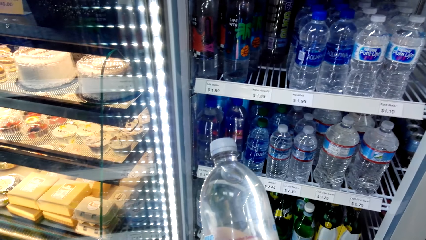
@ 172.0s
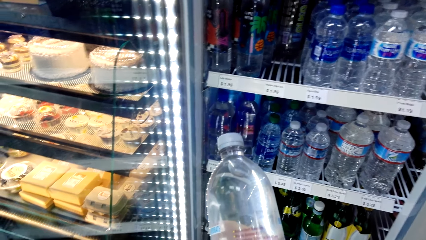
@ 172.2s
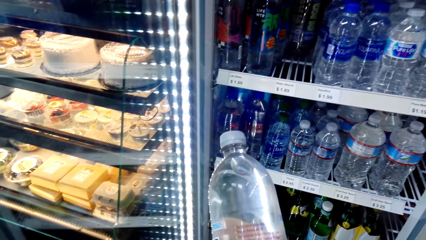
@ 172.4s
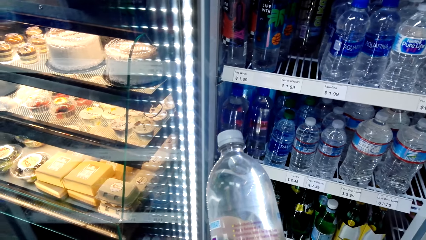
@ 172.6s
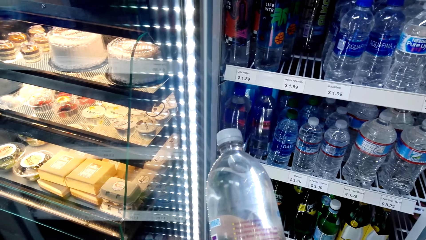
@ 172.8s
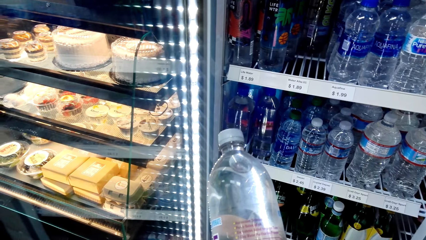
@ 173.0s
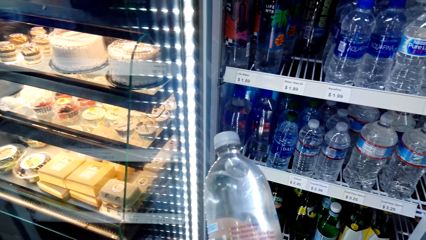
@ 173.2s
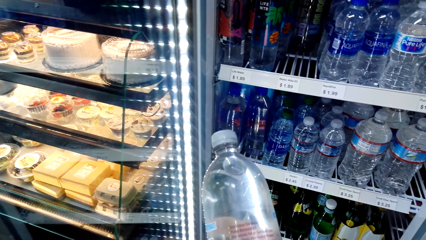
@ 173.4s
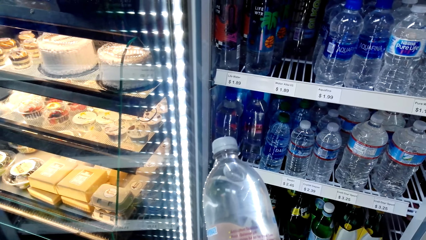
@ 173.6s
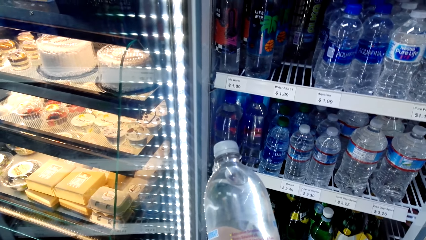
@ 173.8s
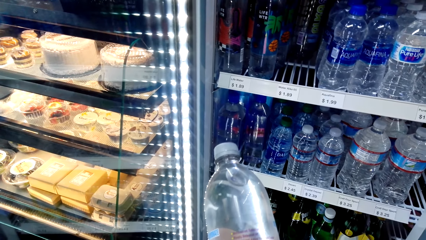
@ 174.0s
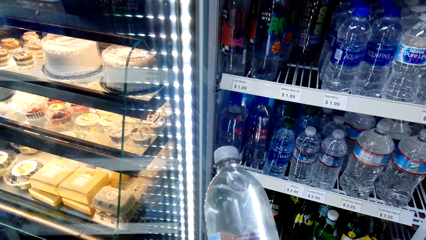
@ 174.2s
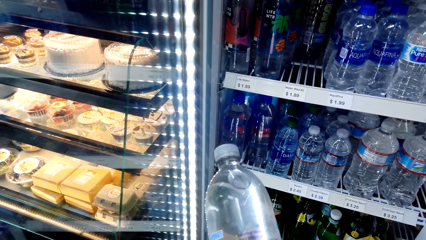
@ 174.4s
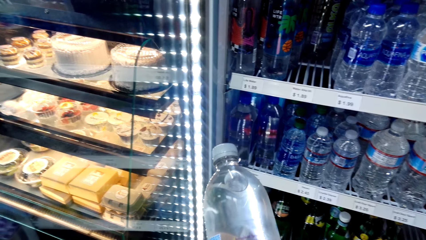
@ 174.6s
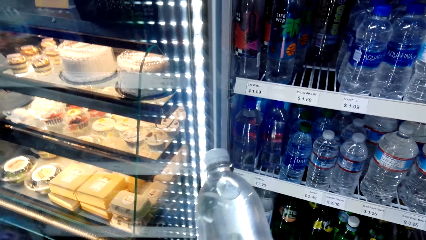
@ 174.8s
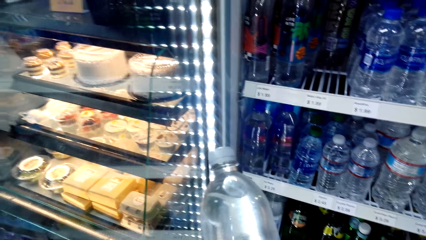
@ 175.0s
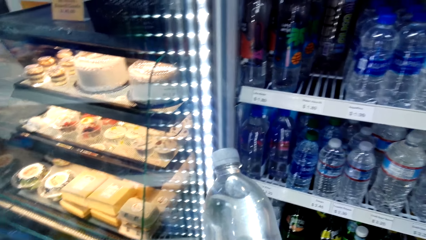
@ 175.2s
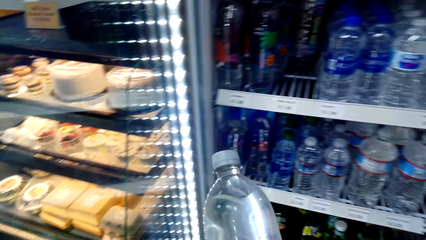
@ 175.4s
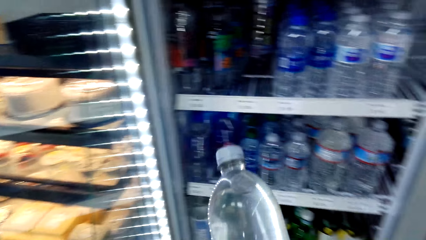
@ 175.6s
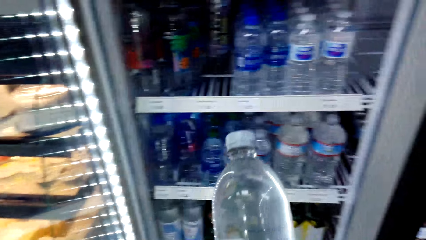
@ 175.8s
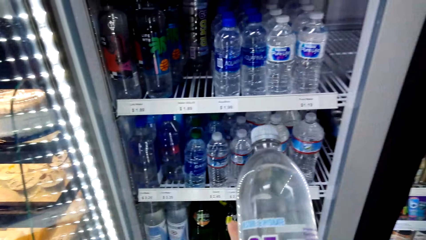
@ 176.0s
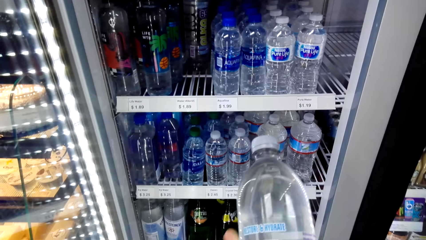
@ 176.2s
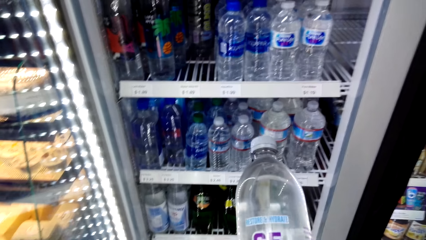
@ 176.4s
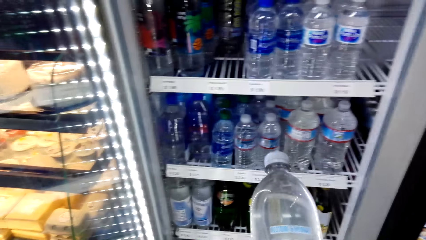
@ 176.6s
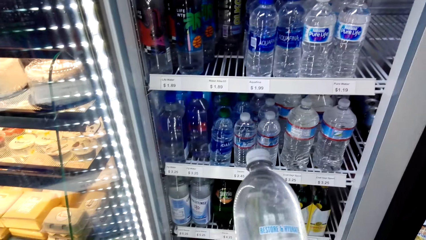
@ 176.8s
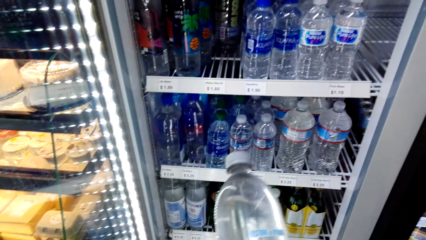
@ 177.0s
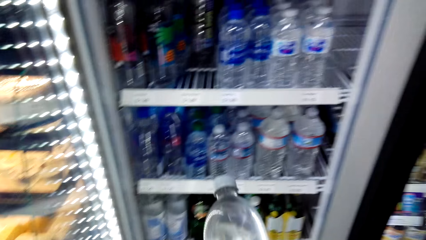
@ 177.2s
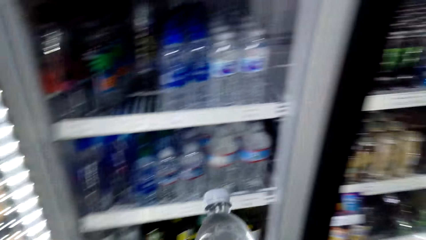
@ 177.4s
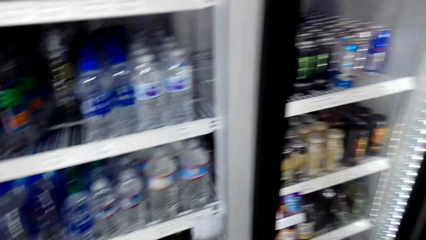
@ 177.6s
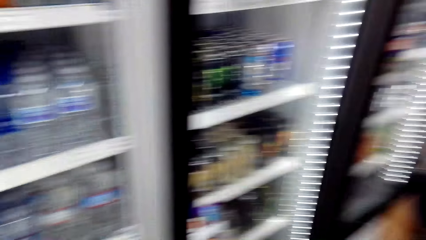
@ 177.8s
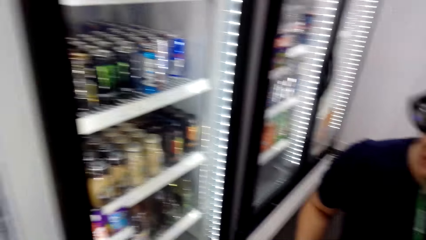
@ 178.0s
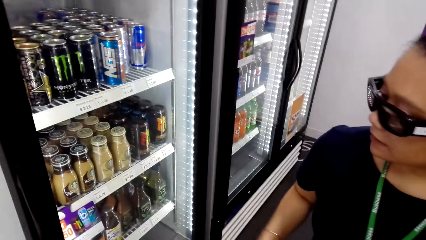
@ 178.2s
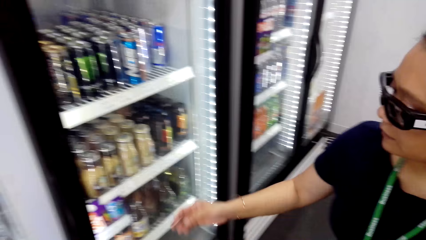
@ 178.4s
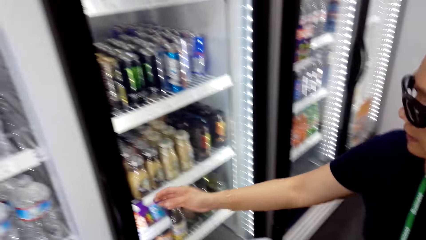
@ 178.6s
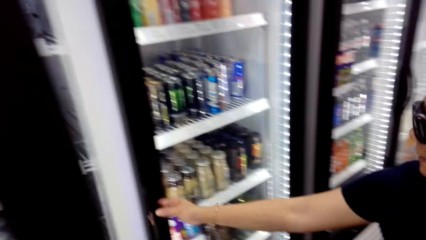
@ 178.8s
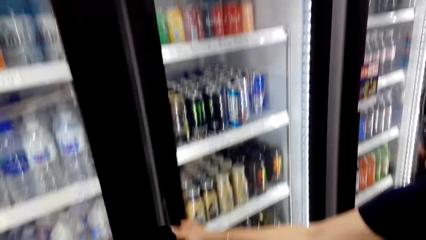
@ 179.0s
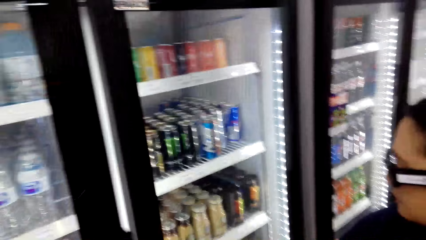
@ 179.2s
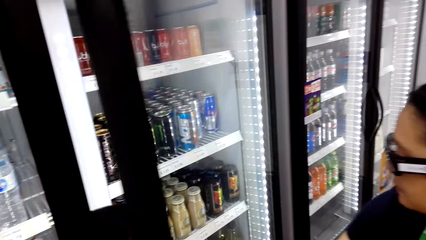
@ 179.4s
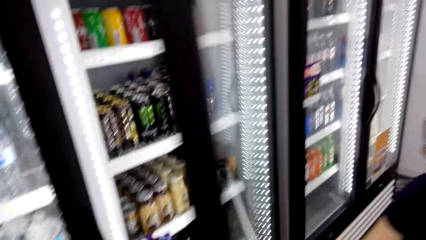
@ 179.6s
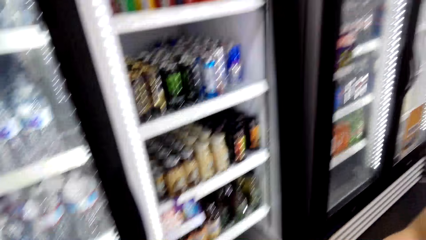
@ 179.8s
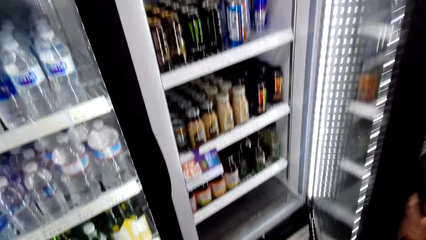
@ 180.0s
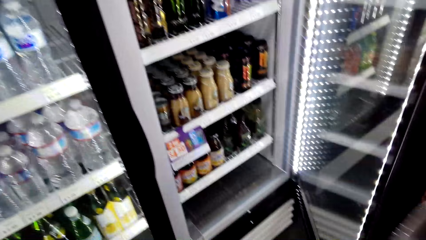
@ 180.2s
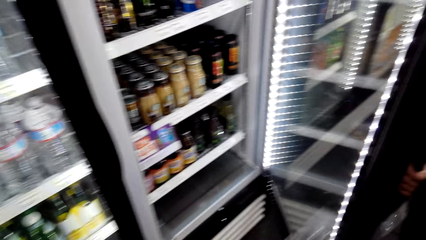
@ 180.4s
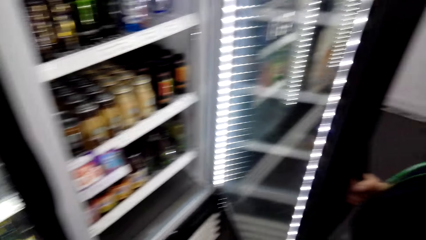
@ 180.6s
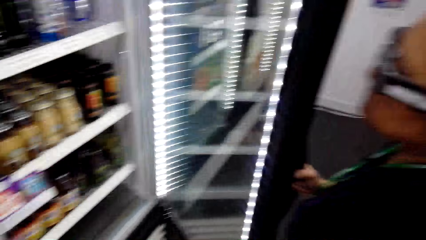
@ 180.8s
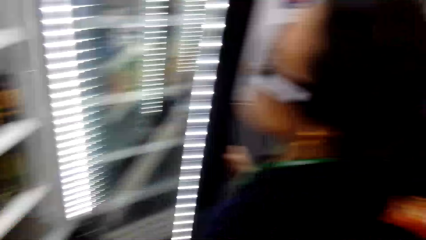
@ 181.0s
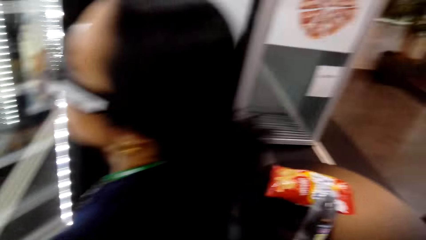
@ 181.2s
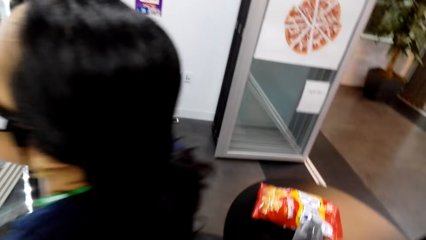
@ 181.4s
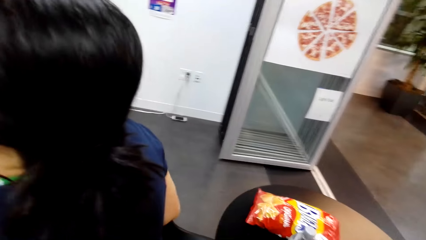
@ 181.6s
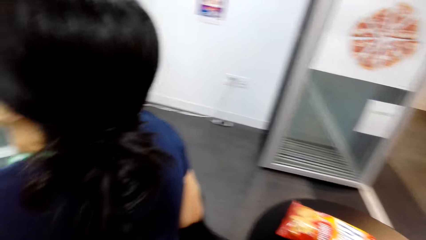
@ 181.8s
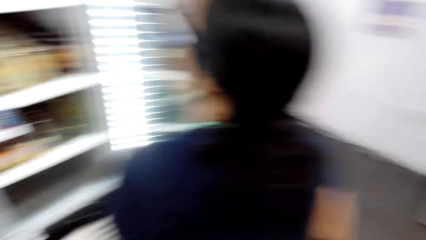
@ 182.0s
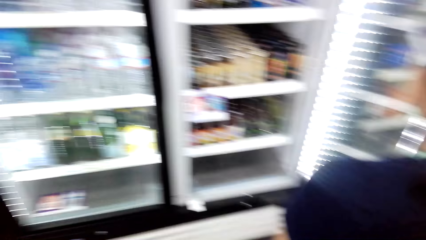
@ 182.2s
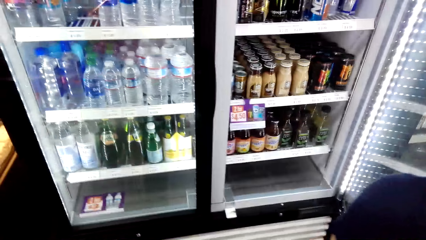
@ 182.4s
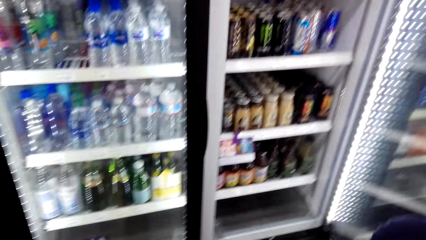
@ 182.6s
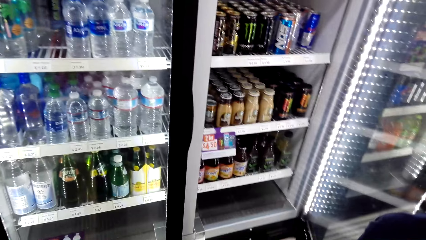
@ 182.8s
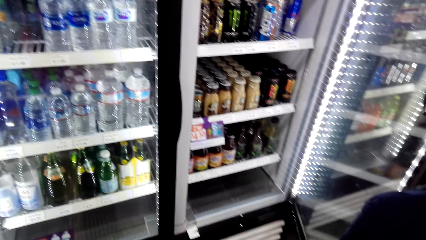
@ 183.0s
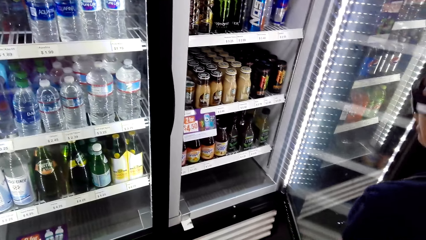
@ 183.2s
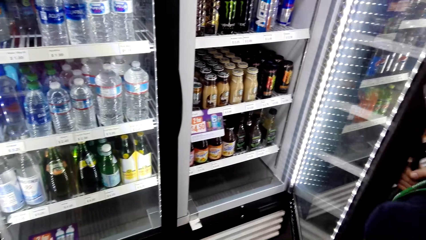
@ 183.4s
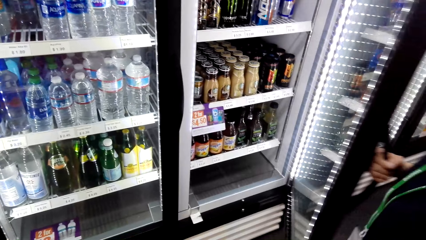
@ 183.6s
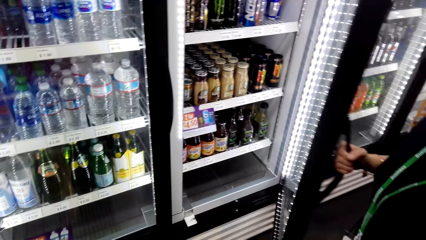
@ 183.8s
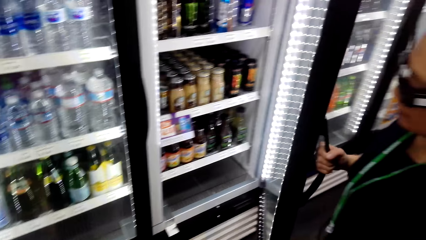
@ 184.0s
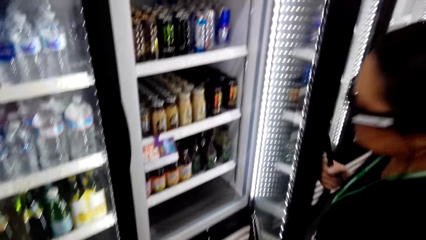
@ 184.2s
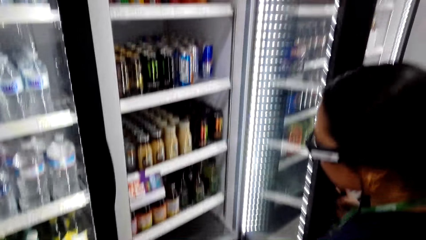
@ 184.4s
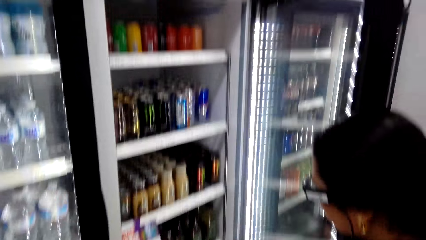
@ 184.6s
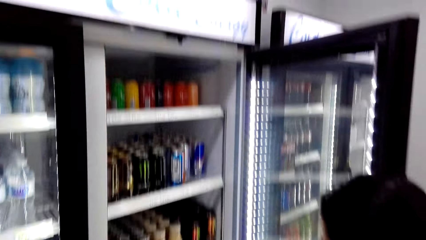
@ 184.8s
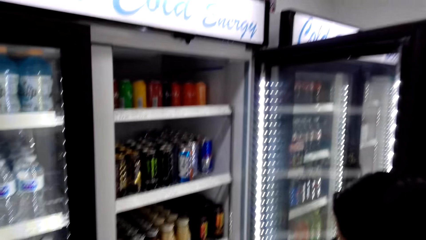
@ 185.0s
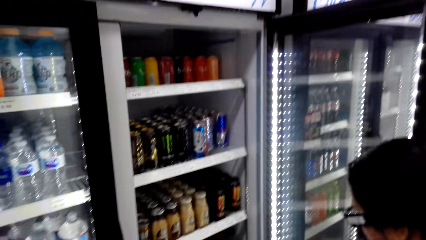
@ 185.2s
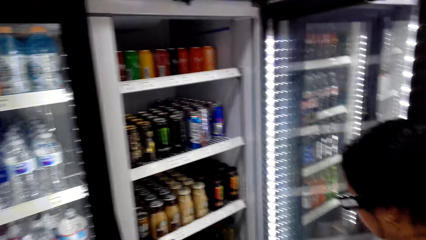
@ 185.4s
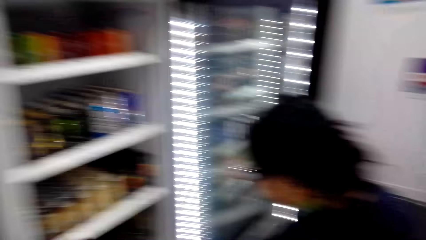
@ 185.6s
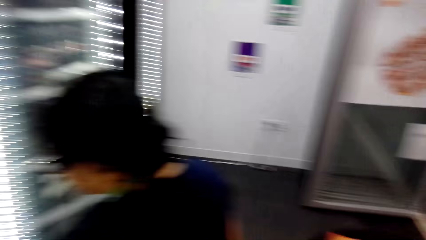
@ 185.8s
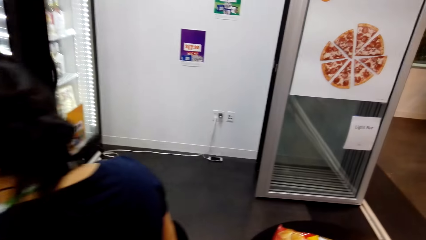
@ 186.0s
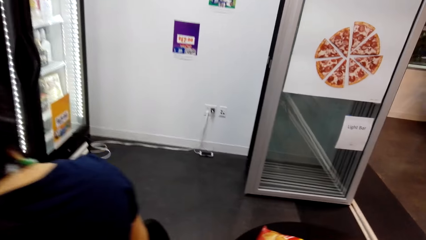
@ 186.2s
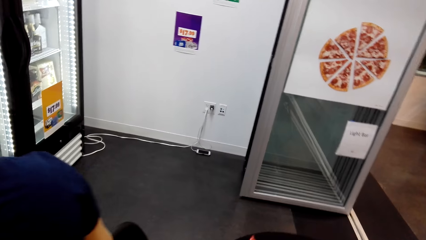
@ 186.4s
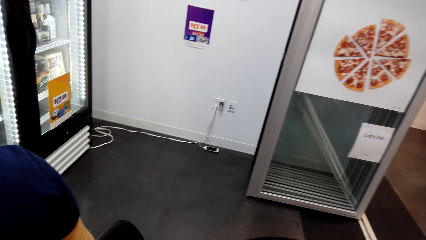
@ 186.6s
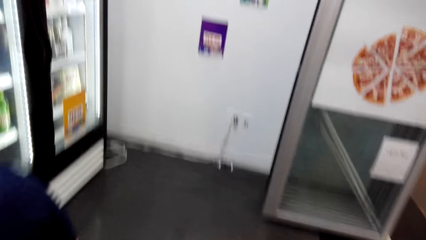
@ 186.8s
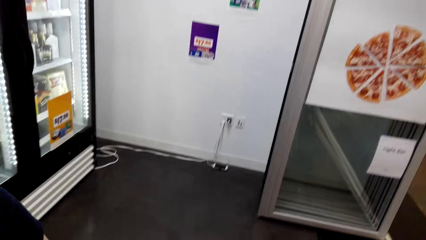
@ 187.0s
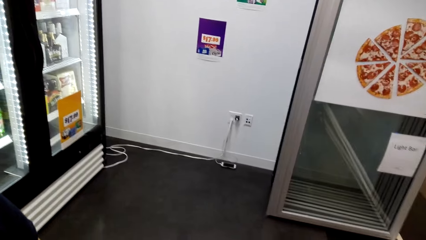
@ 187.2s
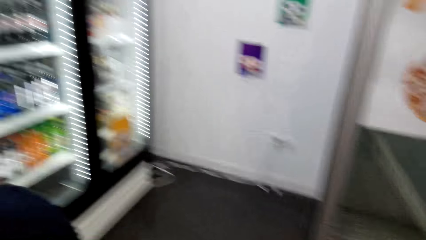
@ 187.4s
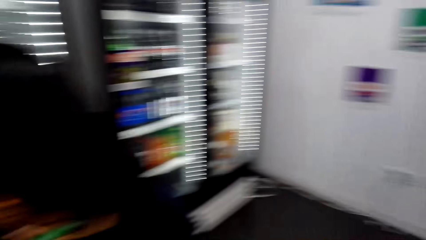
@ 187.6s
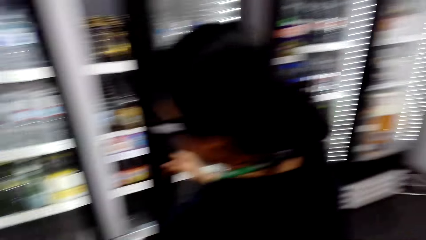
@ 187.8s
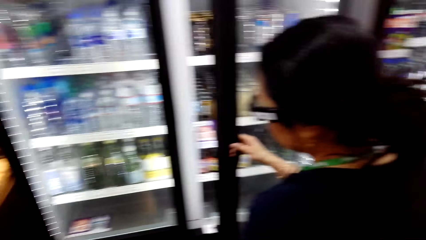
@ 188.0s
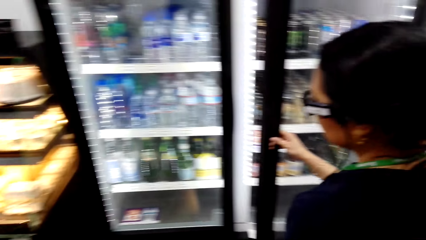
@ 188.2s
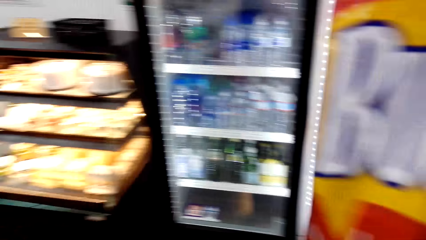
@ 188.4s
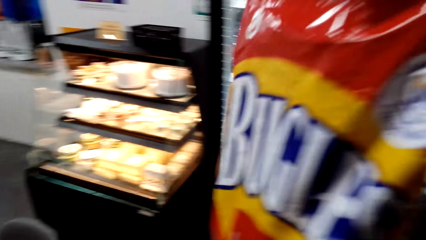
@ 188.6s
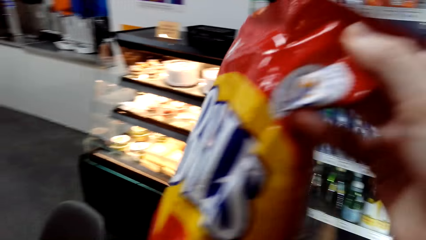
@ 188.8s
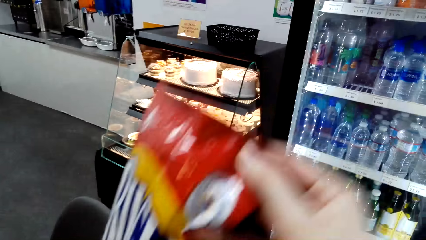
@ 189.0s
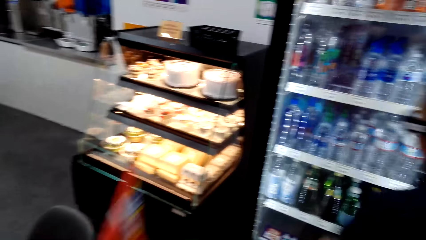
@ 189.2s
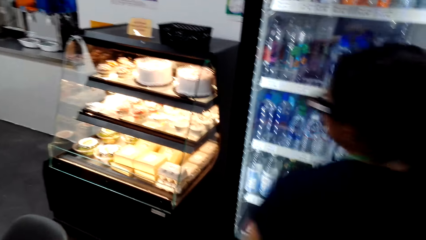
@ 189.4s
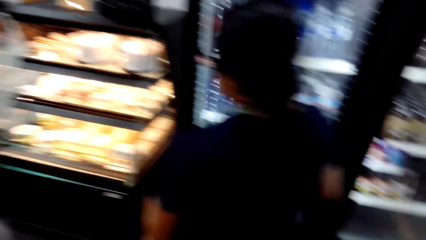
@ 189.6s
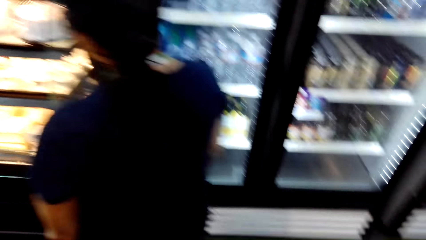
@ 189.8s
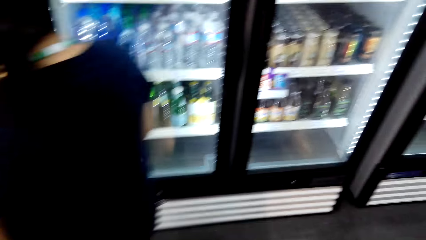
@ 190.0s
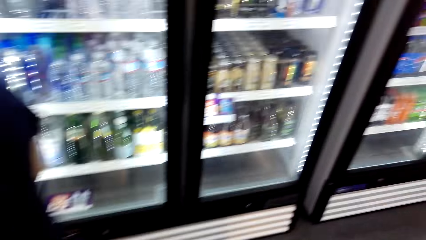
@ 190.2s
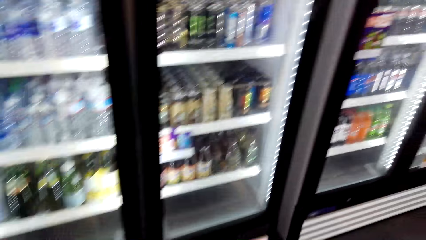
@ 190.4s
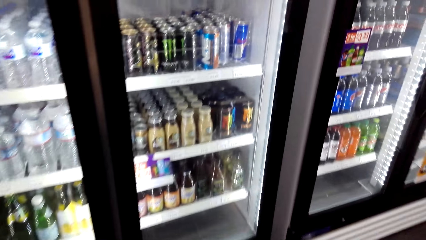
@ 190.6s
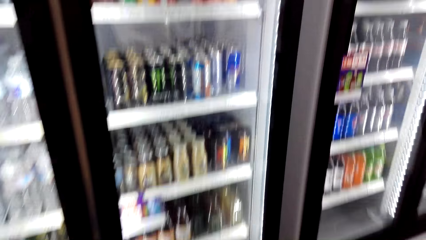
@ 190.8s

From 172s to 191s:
The woman talks to the camera wearer. The camera wearer talks to the woman. He looks around. The woman touches the beverage refrigerator door. The camera wearer talks to the woman. The woman opens the beverage refrigerator door. The camera wearer talks to the woman. The woman talks to the camera wearer. The camera wearer talks to the woman. He looks around. The woman closes the fridge. The camera wearer talks to the woman. He holds a paper with his right hand.
